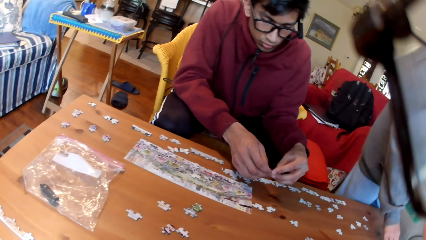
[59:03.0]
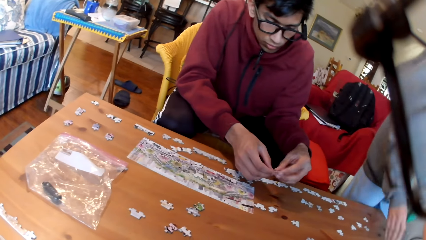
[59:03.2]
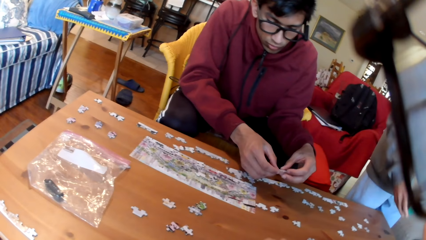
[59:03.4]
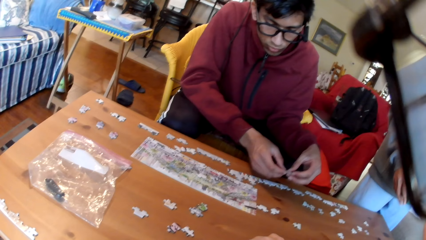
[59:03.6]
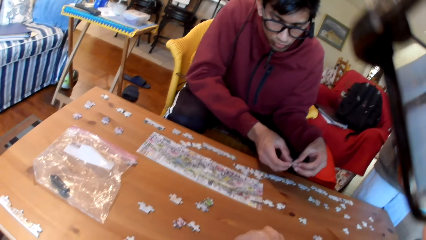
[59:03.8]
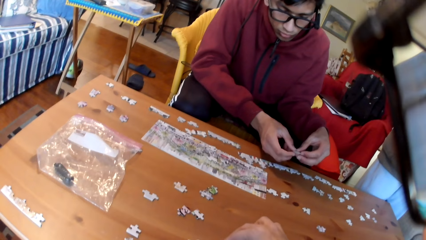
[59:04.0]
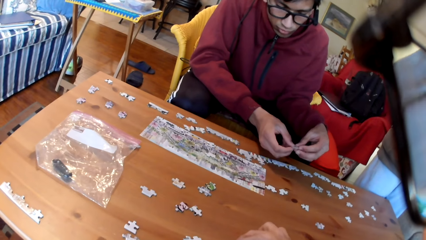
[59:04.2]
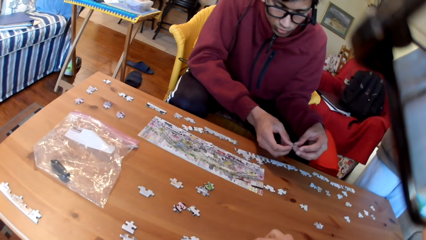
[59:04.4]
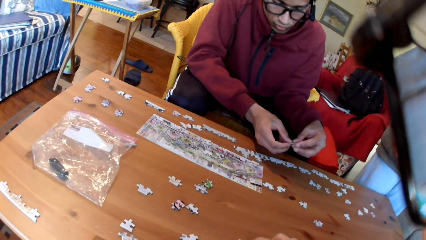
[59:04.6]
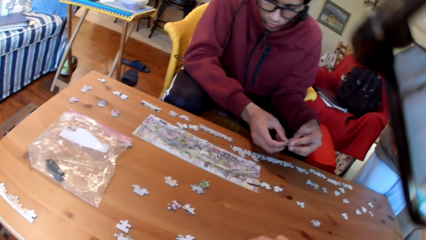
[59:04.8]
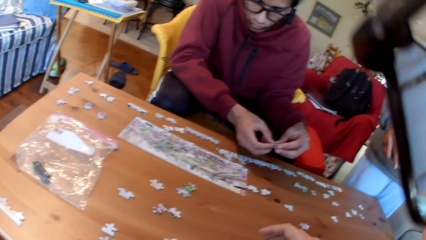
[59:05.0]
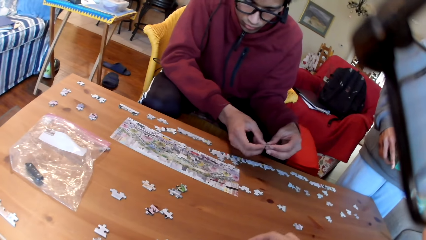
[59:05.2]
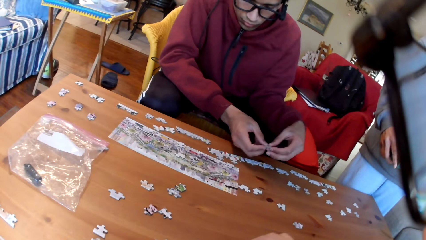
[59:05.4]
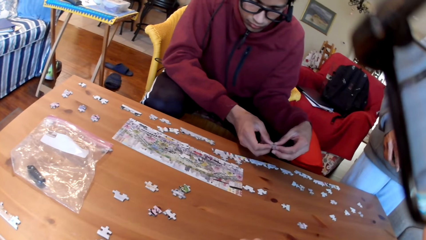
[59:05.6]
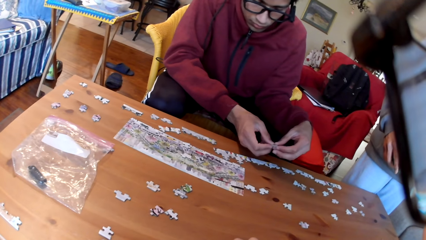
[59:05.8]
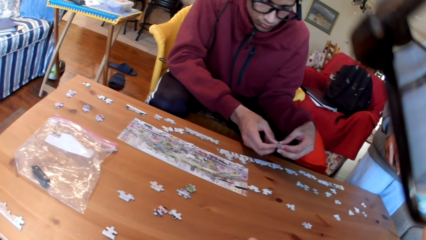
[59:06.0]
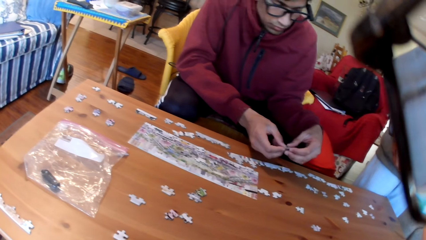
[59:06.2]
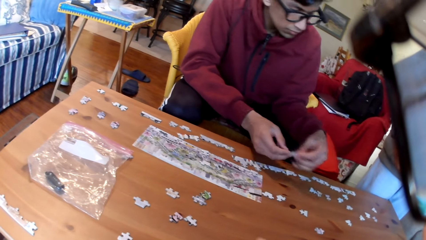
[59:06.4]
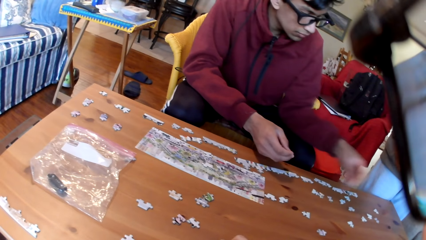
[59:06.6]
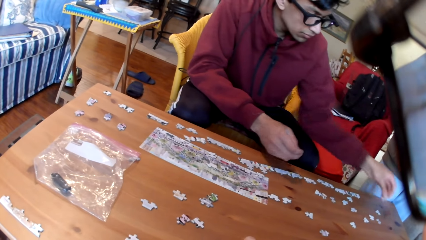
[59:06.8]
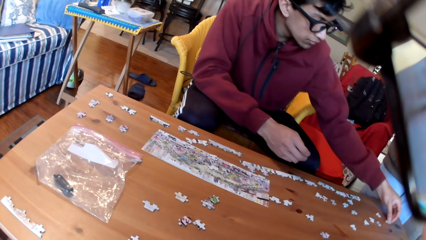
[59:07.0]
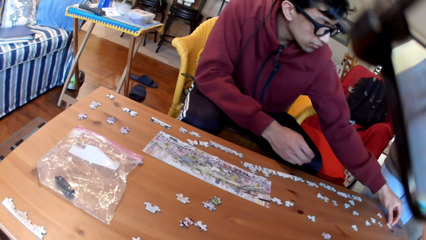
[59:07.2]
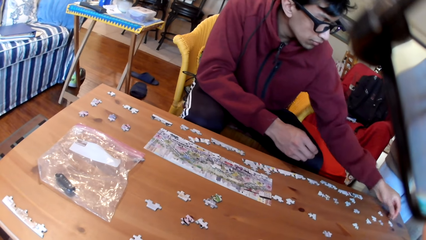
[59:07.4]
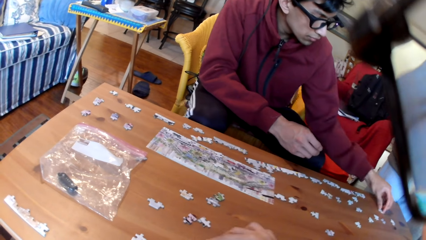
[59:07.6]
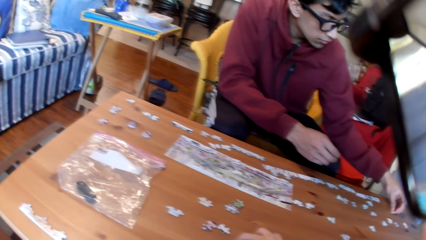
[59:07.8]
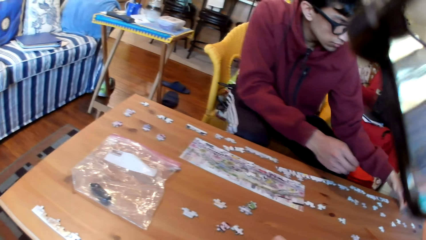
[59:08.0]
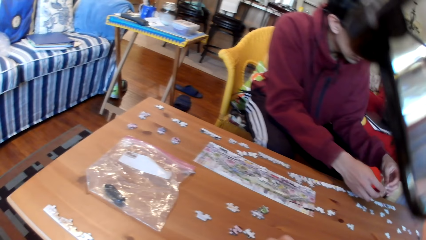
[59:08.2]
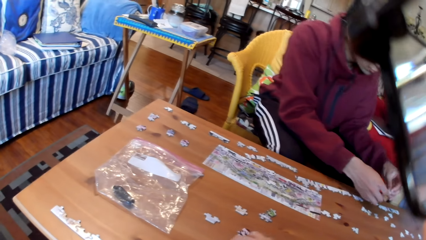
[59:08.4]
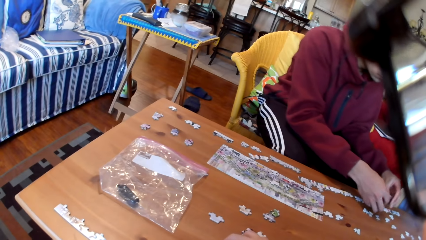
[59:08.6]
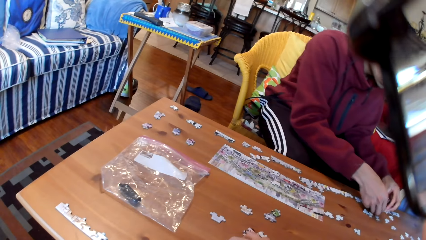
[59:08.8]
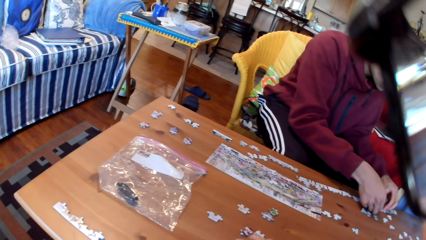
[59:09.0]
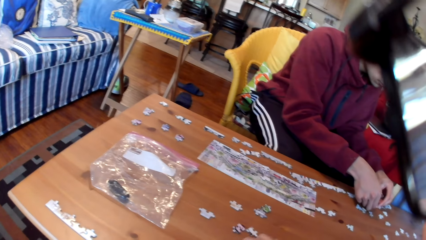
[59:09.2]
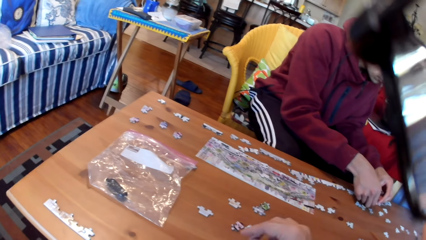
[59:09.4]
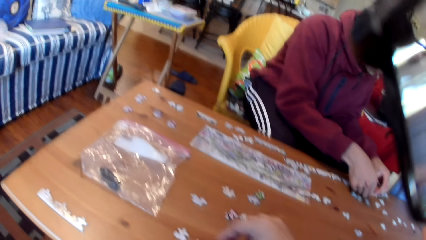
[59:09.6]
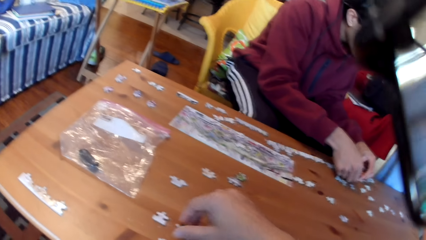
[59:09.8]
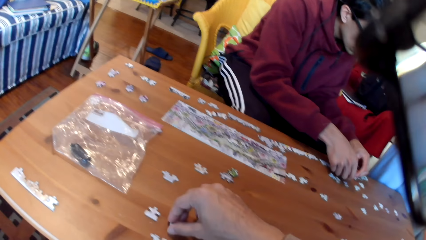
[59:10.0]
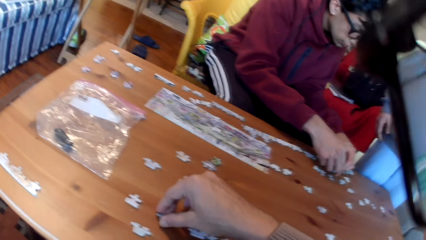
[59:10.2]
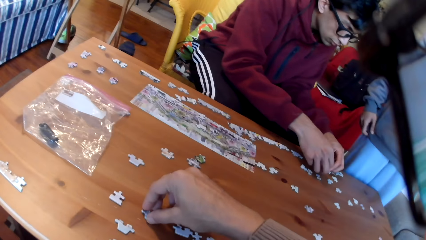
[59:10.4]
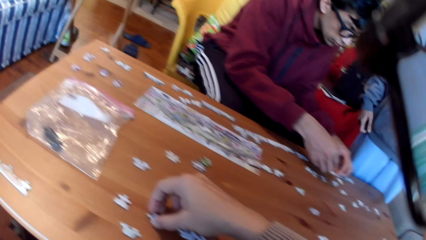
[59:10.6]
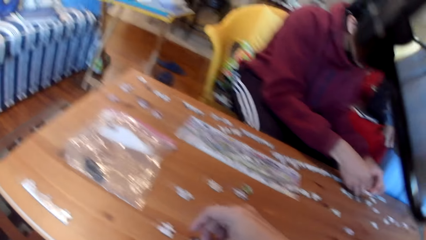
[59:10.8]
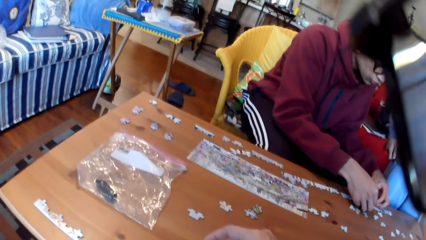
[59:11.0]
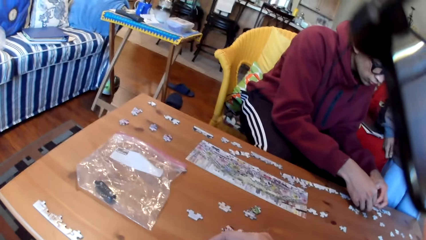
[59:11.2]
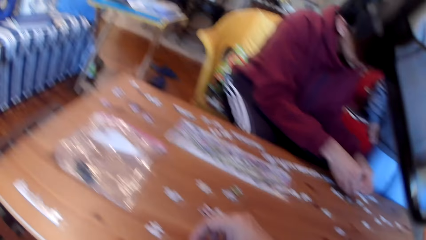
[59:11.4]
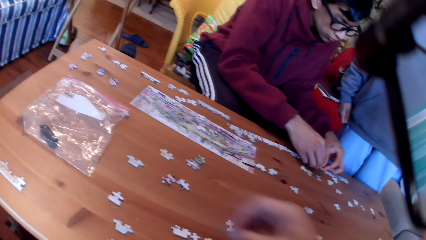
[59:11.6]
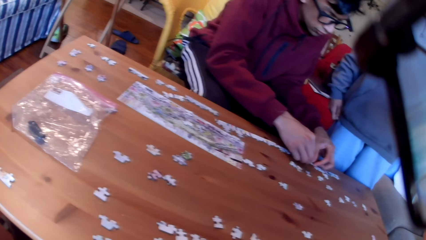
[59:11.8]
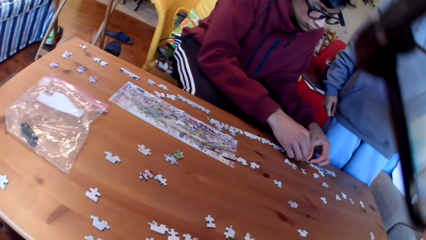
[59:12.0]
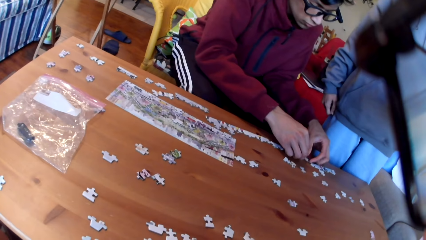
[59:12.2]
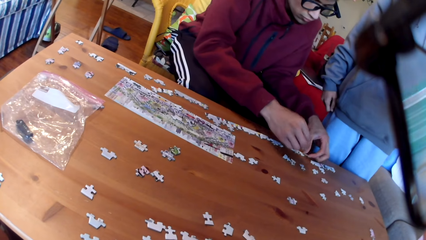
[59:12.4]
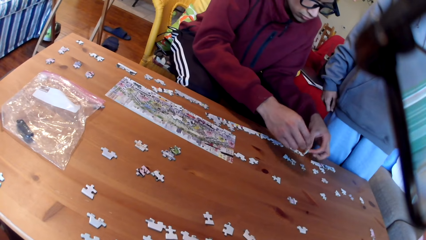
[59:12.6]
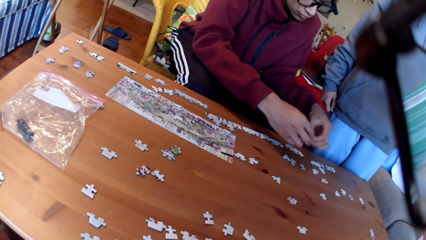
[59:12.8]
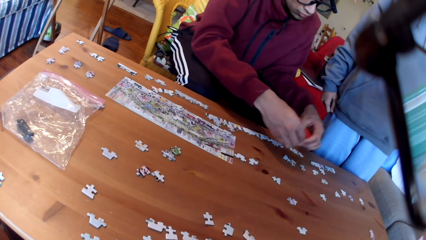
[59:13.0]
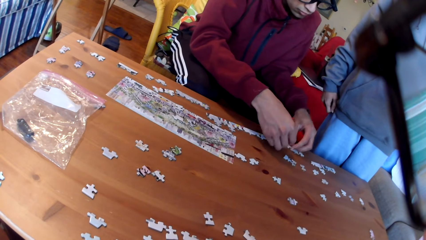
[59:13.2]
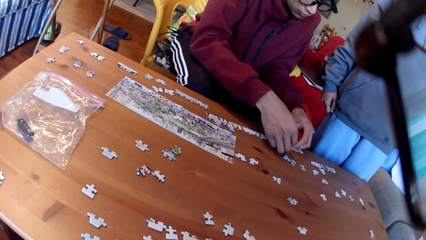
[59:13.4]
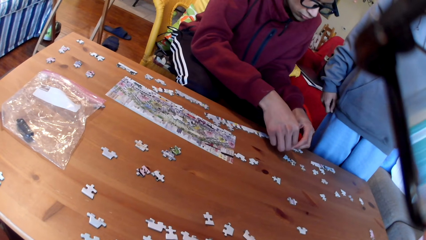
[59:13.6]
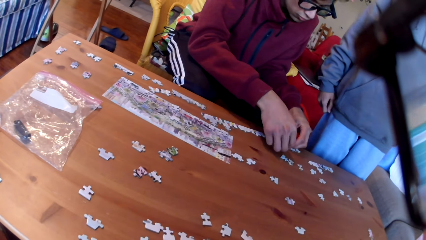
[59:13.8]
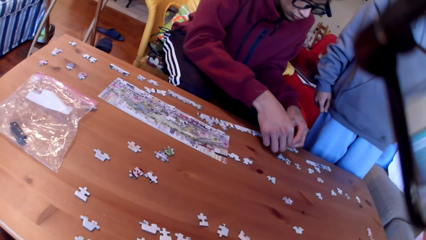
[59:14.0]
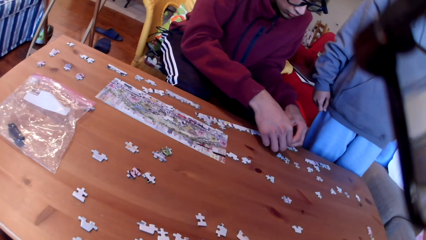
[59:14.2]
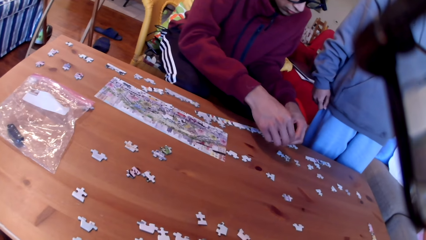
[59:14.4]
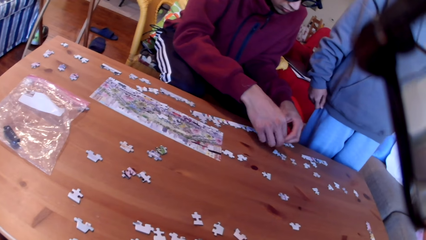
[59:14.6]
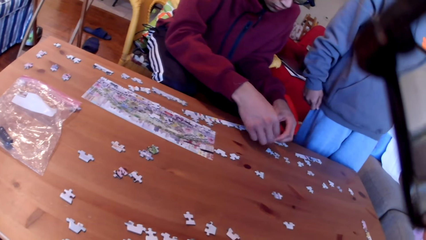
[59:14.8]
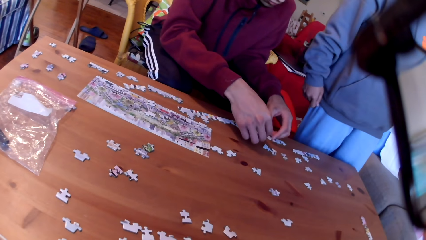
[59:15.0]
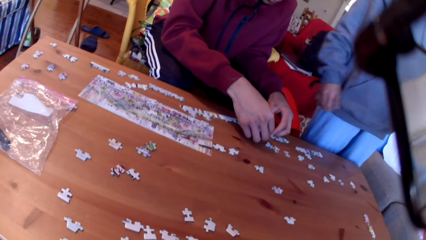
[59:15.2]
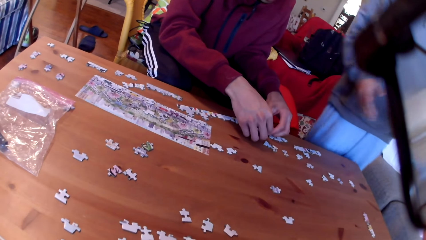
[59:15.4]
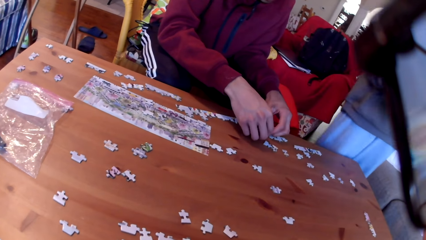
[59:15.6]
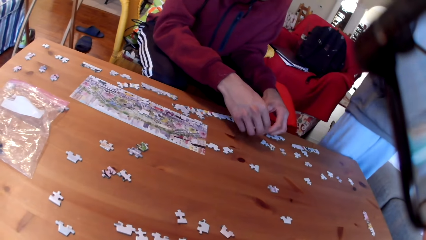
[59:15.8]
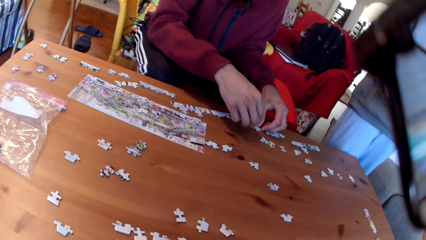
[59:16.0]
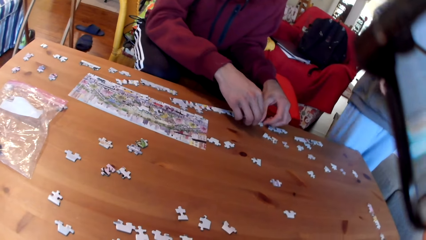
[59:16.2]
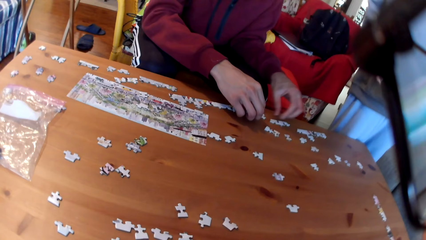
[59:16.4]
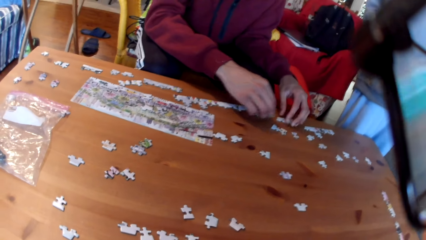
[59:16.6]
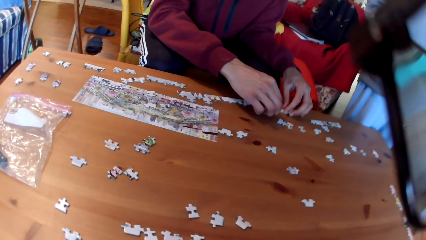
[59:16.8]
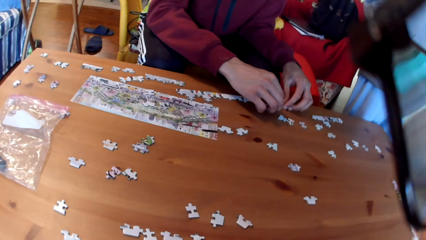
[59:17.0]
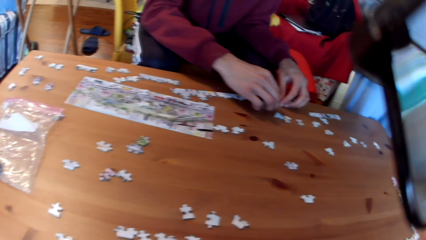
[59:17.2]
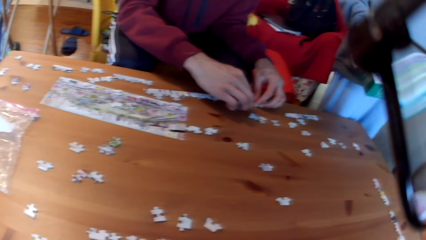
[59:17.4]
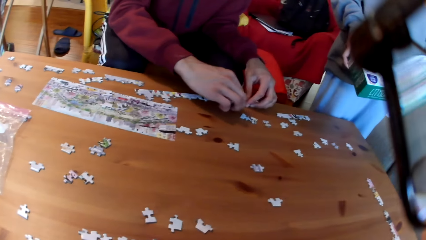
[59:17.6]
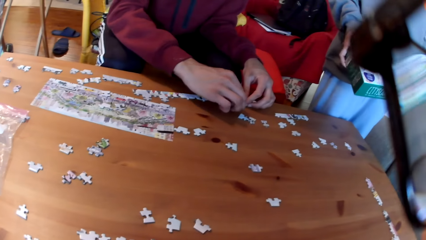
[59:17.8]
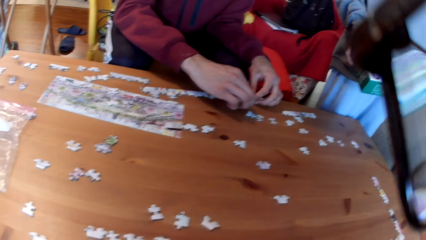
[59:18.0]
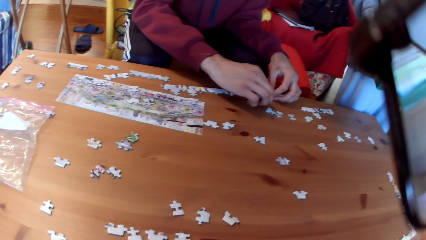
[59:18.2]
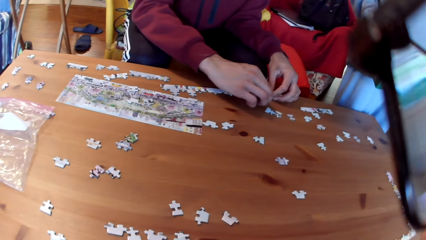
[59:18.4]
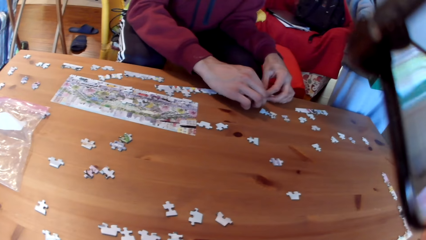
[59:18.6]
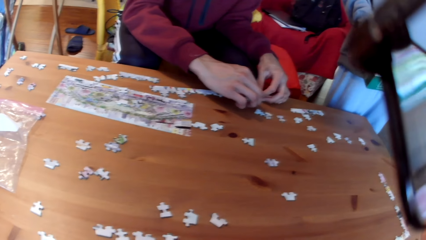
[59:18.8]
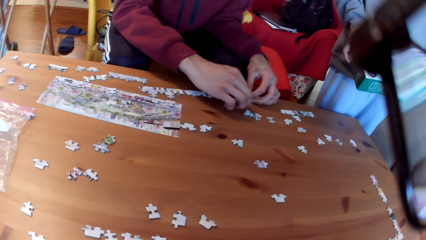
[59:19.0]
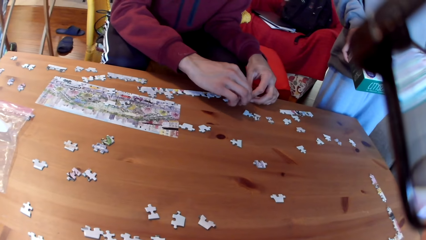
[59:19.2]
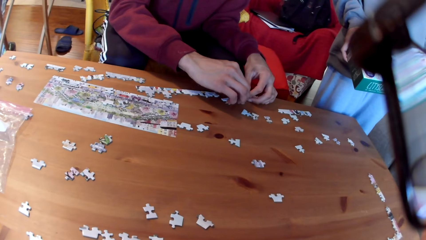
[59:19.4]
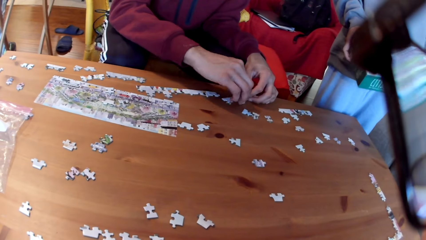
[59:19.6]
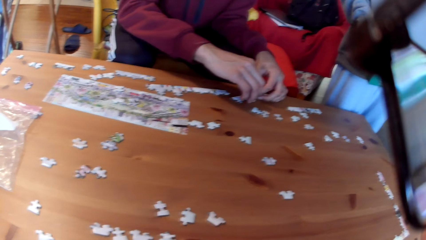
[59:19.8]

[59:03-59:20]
A man touches the box in his hand. The man holds the puzzle in the hand. The camera wearer arranges the puzzles on the table. A woman arranges the puzzles. The camera wearer puts a puzzle on the table. The man takes a puzzle and joins the puzzles. The camera wearer takes a puzzle and looks at the table. The man moves around.
